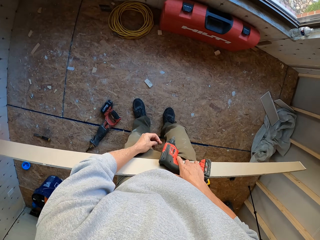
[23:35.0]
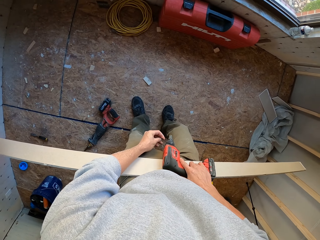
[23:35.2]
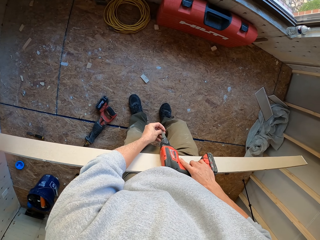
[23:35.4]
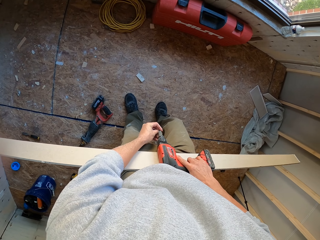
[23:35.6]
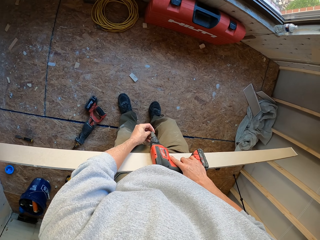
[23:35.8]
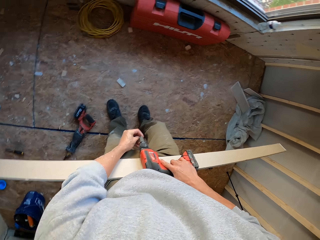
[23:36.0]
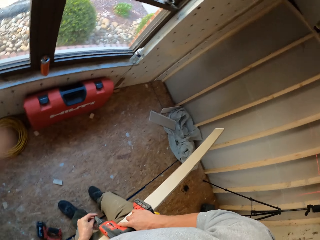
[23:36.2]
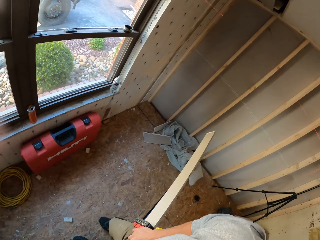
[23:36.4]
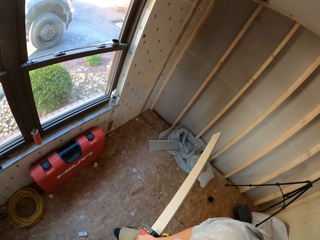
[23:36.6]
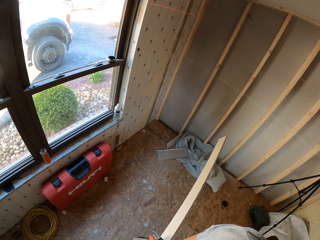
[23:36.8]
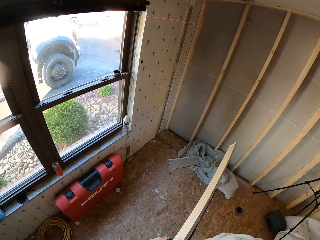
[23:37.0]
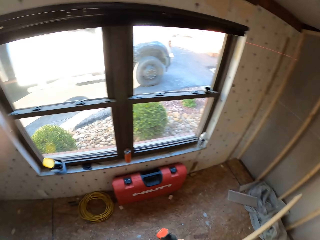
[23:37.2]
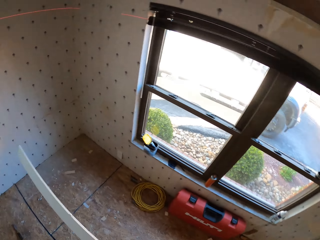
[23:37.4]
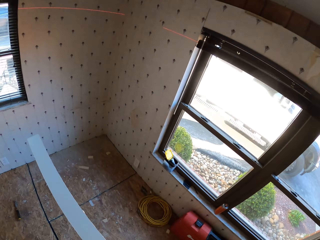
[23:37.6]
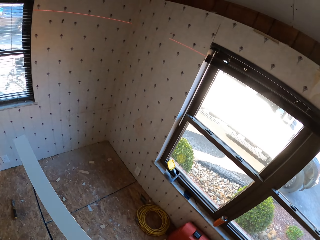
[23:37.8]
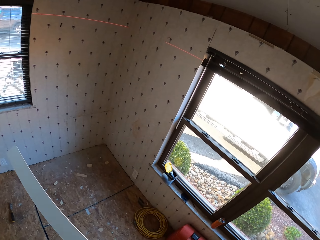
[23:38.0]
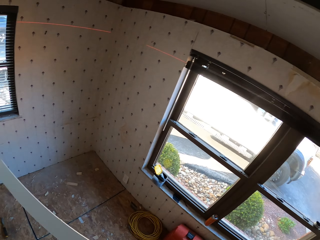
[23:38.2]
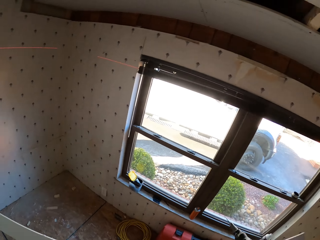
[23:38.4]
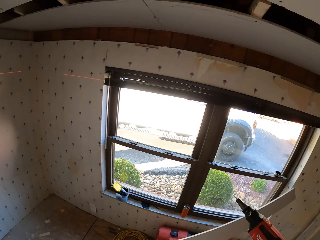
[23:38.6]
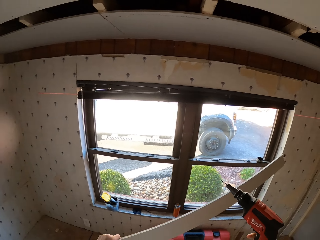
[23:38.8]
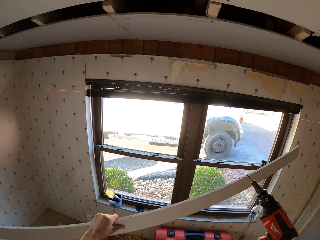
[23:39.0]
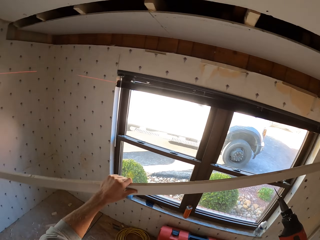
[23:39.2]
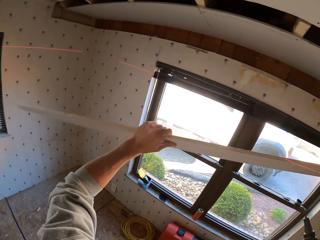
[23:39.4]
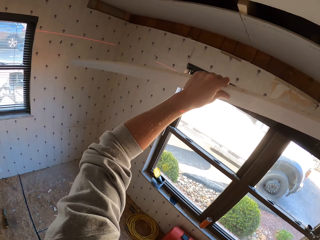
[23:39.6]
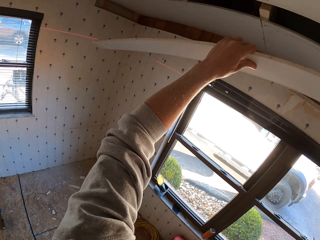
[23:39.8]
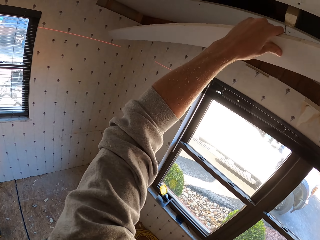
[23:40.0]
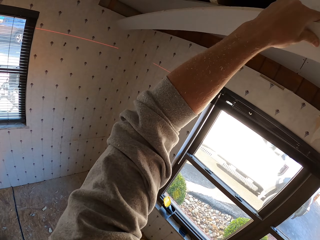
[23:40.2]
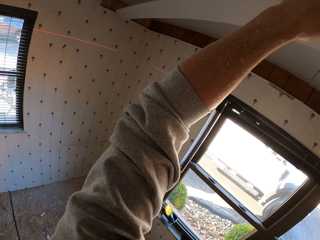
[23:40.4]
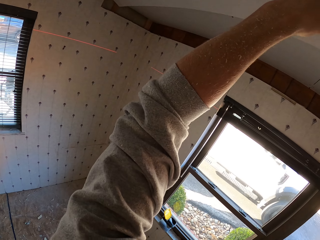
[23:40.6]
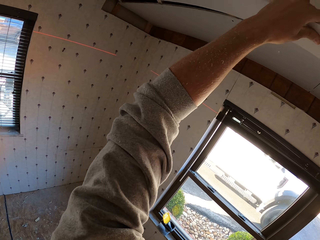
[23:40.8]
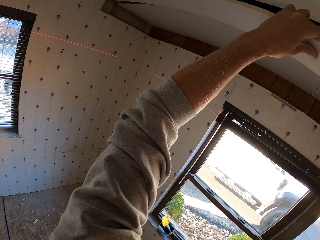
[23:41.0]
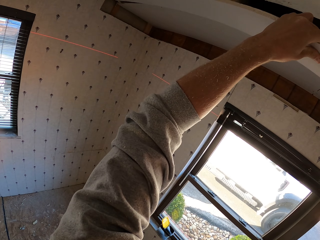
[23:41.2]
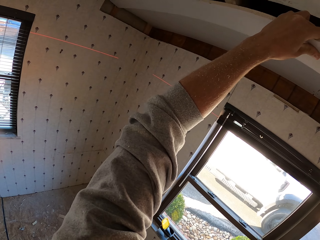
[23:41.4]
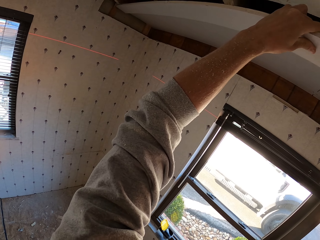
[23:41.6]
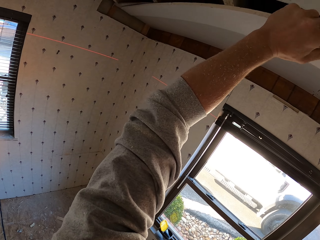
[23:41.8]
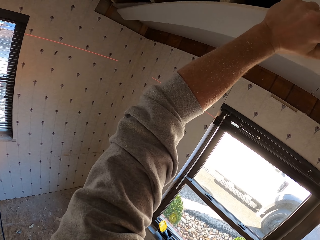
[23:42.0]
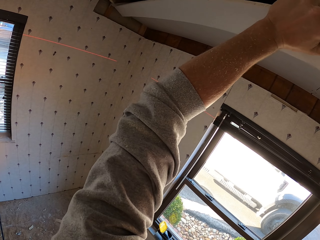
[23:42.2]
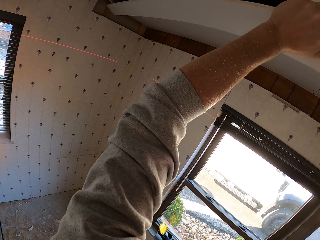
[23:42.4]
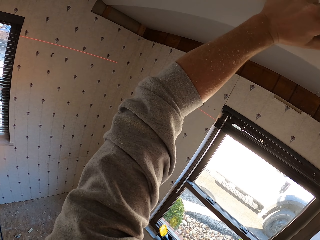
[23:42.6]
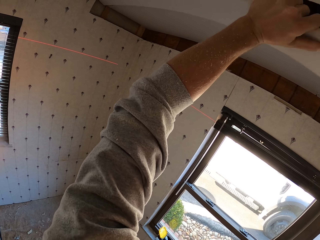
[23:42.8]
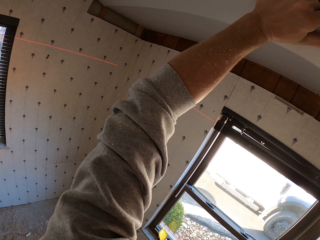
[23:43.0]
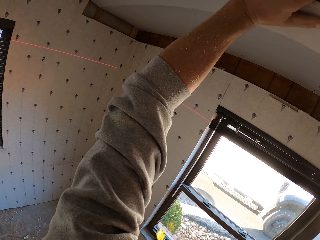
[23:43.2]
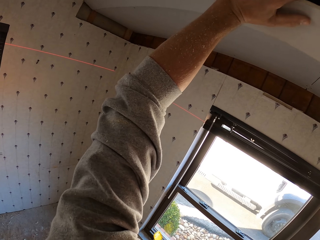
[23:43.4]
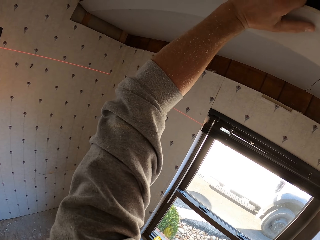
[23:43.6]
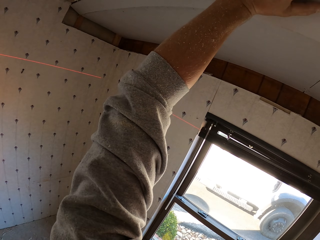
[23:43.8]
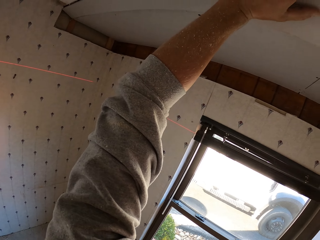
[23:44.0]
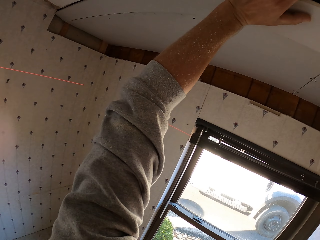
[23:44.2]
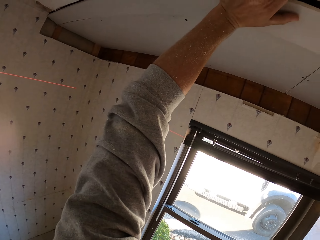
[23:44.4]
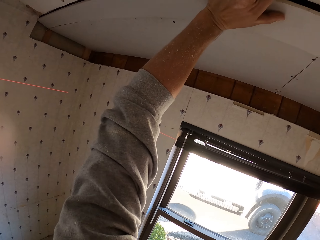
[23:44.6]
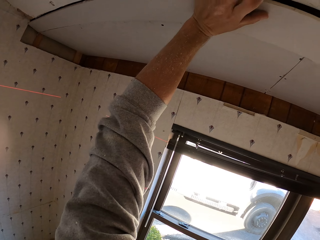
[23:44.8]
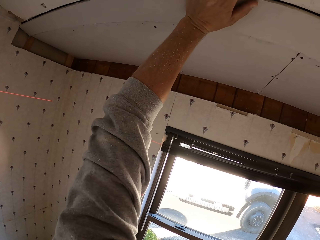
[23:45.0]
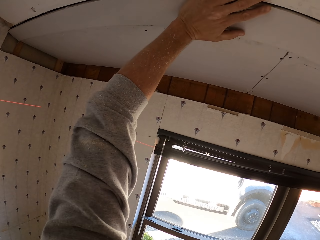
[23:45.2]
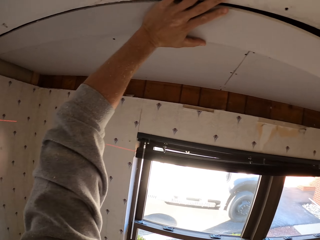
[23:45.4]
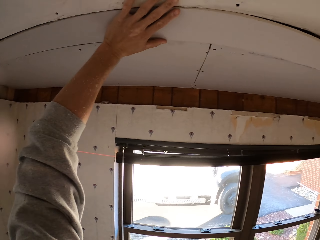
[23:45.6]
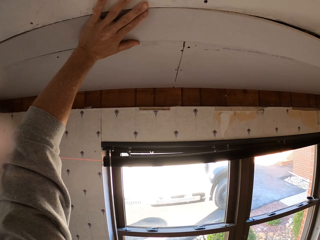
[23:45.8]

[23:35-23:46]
The camera wearer inserts the drill bit to the machine. They put the board on the wall.

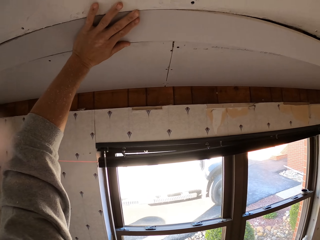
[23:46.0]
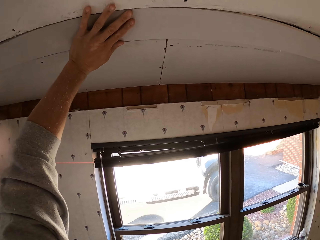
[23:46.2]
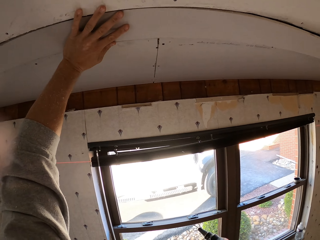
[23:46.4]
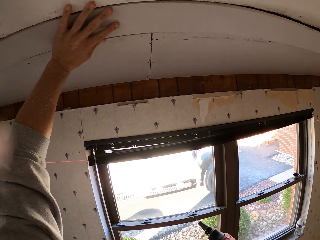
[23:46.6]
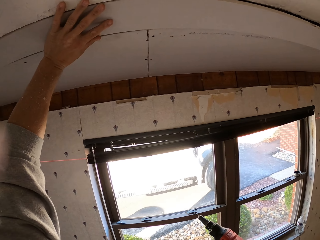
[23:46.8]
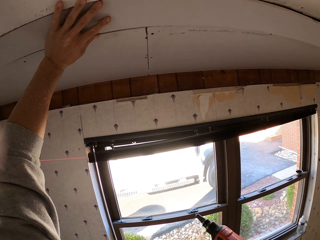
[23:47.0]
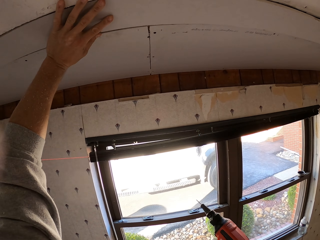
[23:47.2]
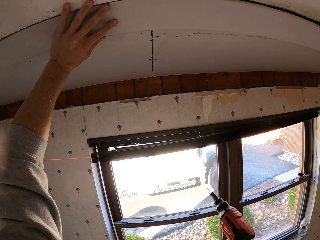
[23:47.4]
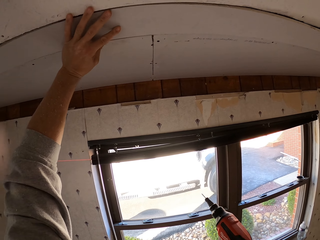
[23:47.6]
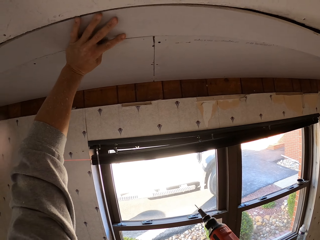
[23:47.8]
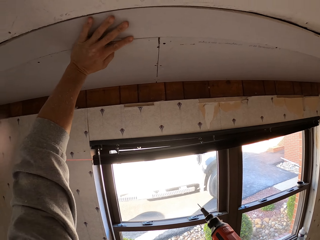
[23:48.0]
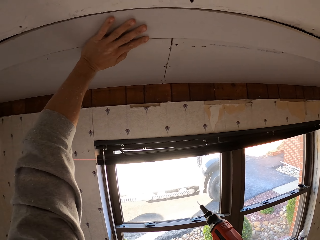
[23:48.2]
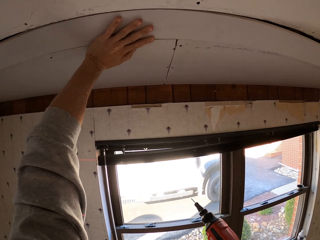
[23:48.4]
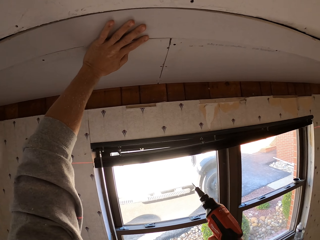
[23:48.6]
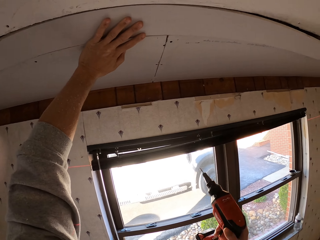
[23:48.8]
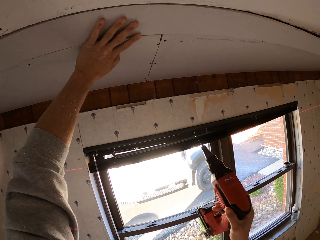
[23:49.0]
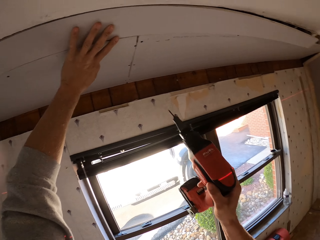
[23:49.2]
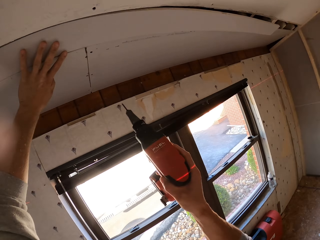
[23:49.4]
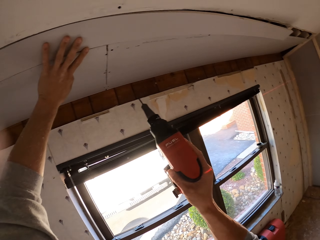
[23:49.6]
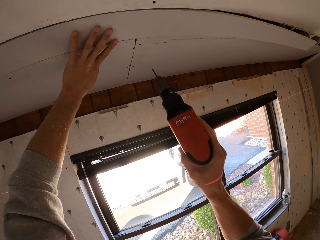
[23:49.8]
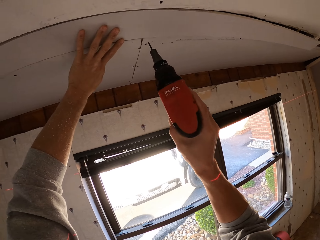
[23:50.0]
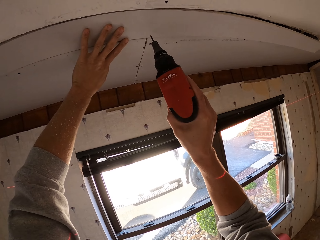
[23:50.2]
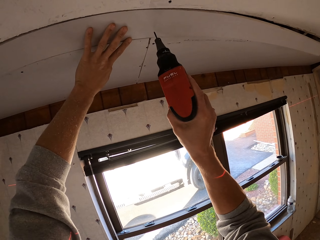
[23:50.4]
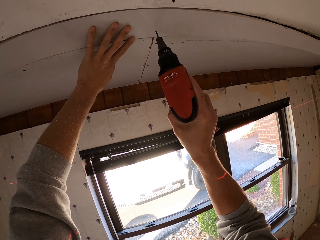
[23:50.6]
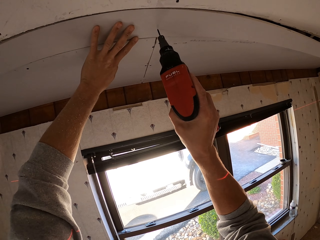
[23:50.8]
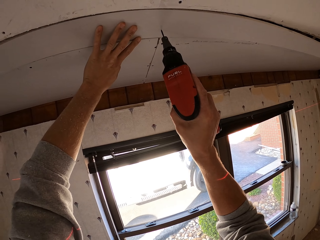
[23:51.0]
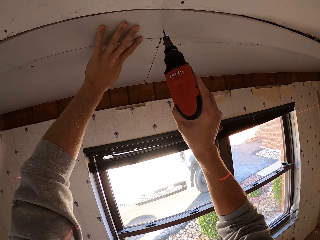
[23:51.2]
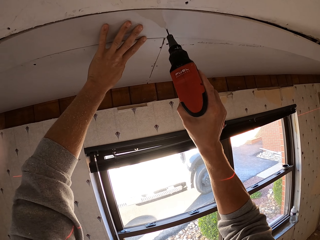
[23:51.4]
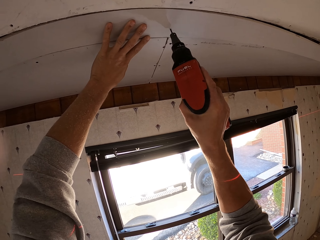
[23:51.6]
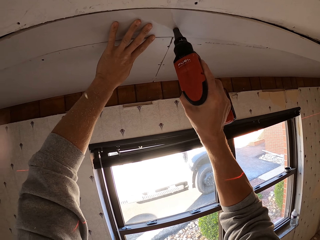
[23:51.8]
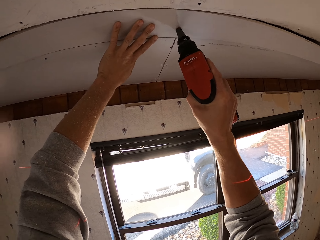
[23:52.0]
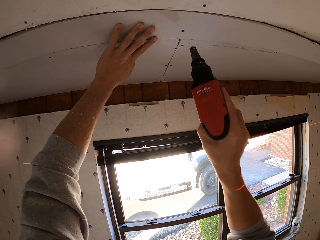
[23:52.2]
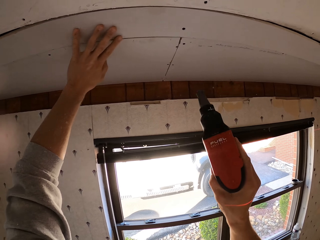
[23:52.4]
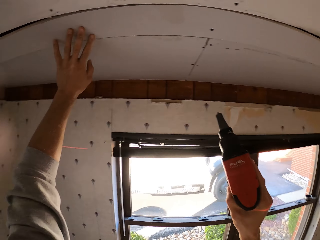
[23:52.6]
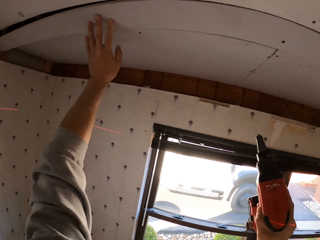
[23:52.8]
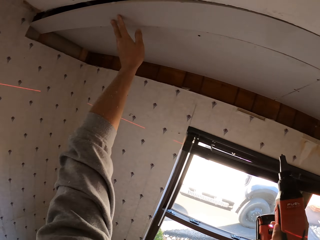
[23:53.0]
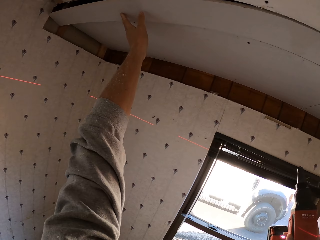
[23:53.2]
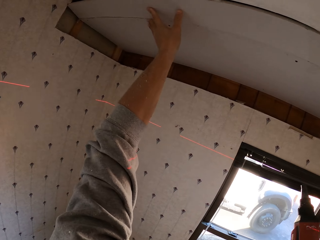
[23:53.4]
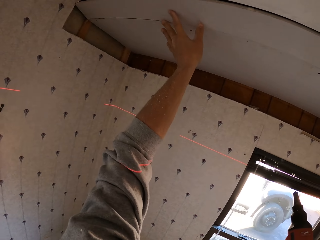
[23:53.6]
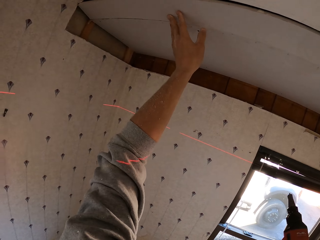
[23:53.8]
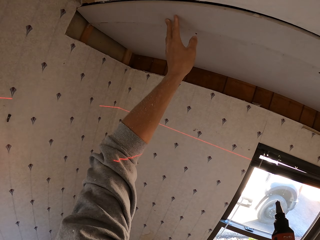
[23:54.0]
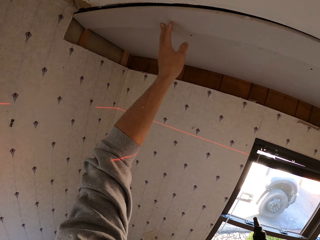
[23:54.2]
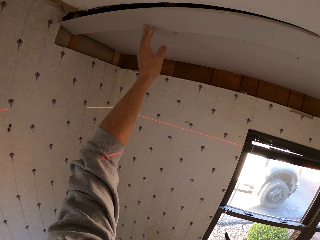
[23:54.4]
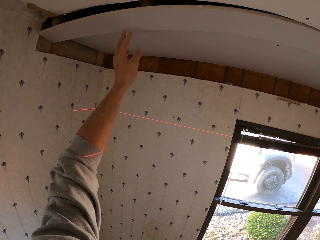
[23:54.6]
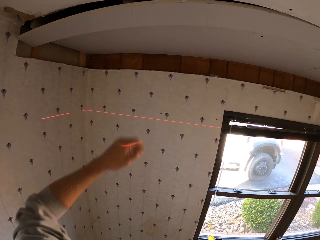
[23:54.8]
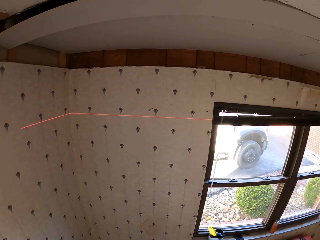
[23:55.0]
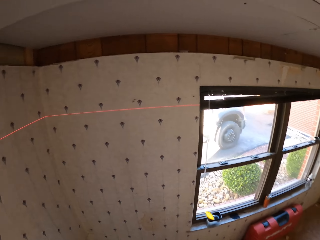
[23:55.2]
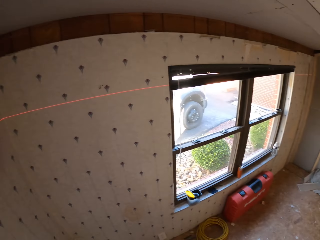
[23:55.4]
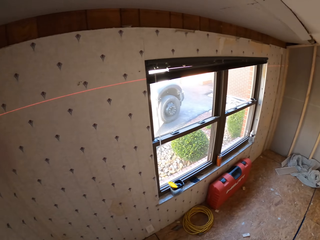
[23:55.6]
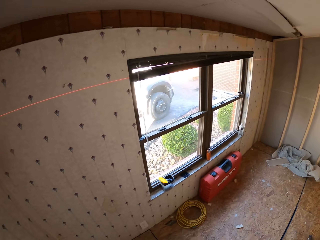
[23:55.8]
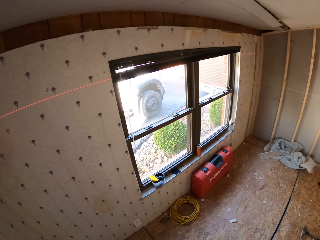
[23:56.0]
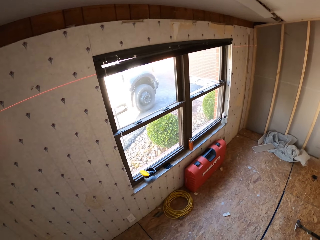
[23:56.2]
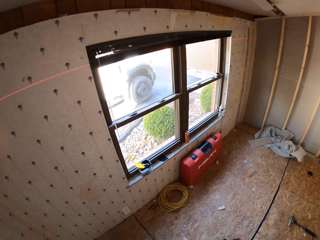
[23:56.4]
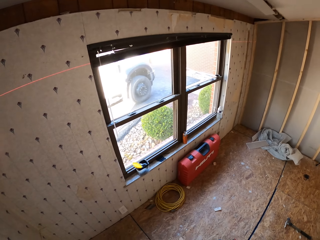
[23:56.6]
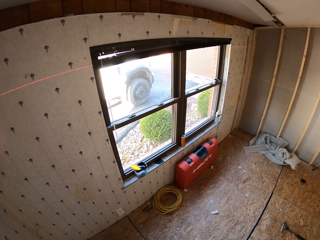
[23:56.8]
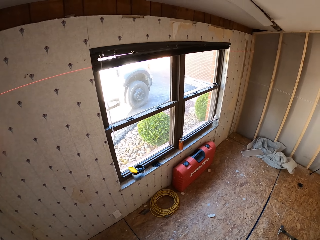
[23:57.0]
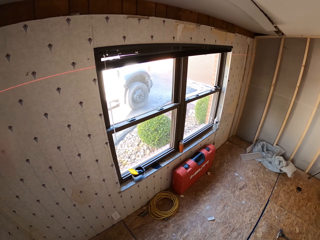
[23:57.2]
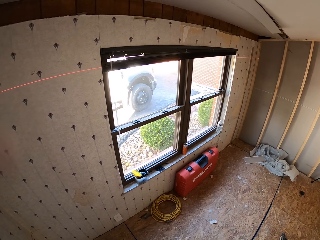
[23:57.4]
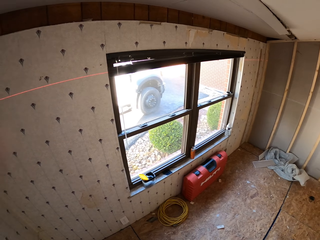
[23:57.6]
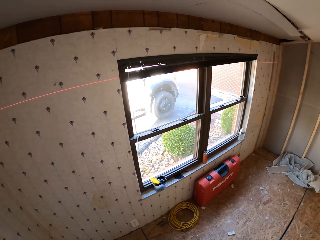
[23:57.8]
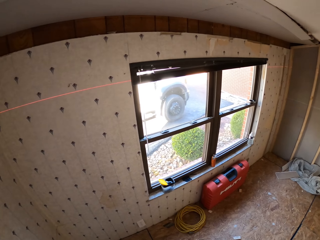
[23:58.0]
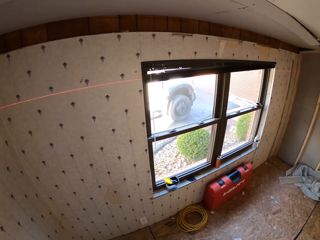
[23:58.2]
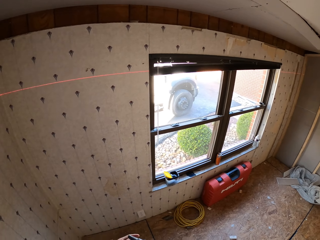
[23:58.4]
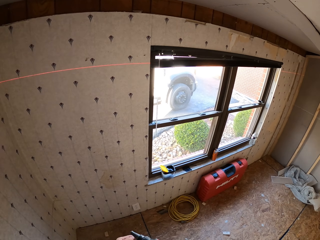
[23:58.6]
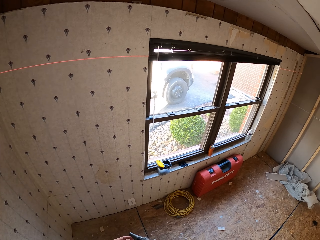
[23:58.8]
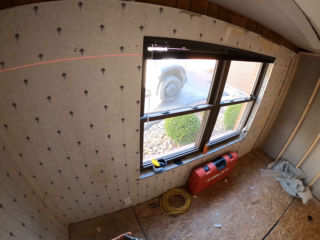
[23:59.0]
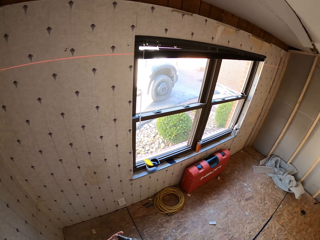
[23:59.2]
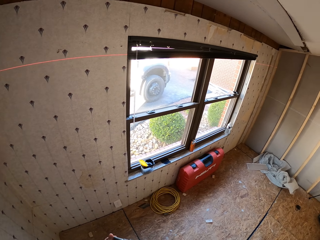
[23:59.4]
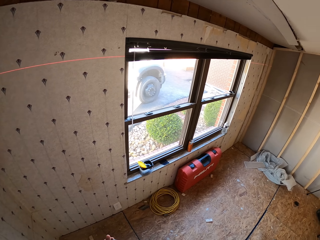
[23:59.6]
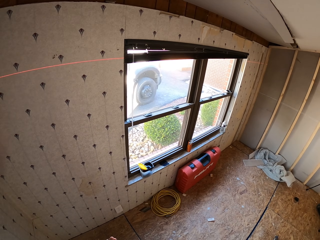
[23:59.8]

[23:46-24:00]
The camera wearer drills the nail on the board. They look around the room.
